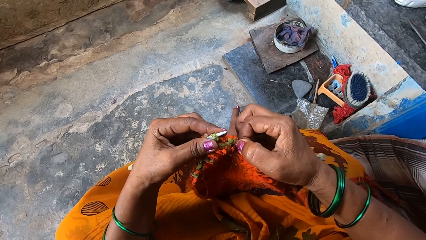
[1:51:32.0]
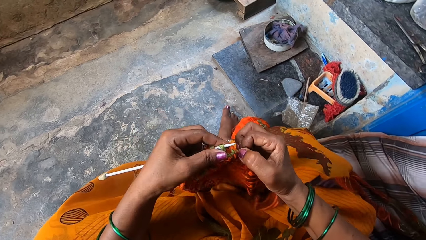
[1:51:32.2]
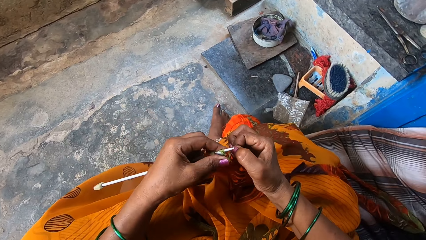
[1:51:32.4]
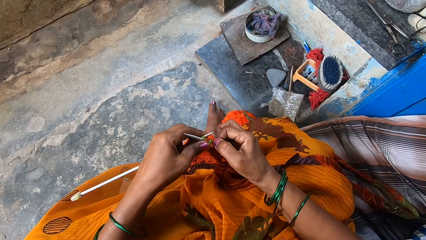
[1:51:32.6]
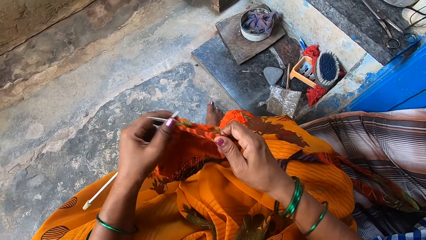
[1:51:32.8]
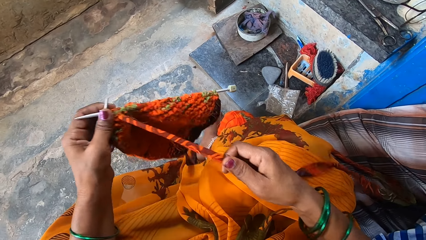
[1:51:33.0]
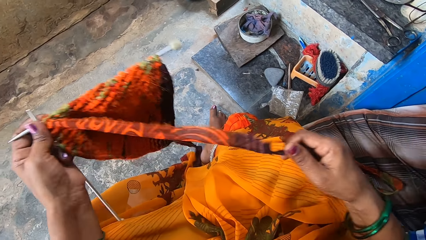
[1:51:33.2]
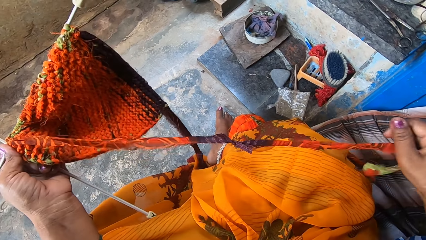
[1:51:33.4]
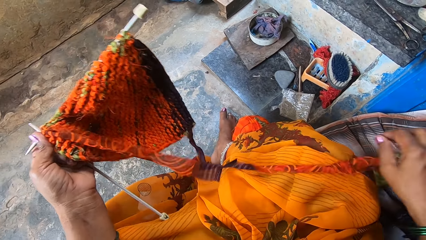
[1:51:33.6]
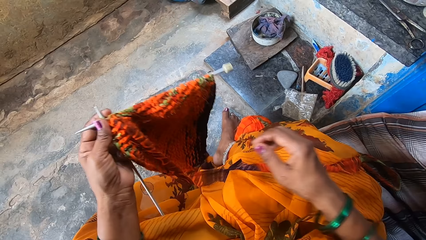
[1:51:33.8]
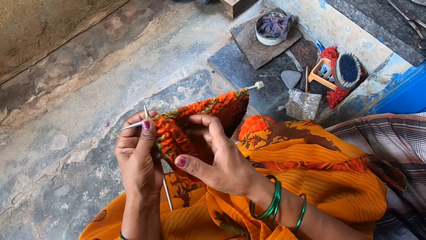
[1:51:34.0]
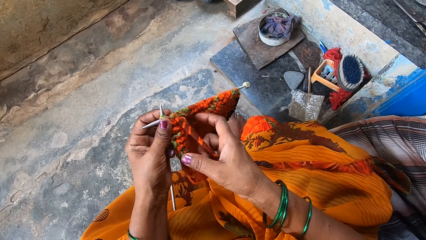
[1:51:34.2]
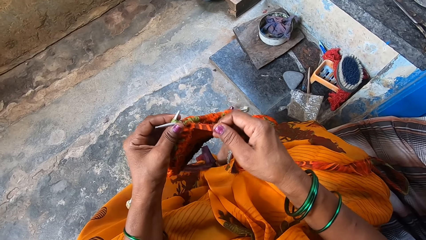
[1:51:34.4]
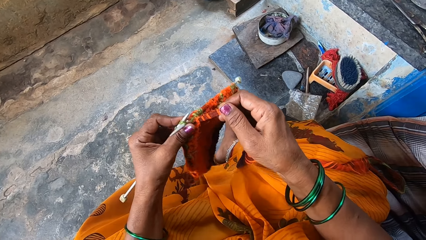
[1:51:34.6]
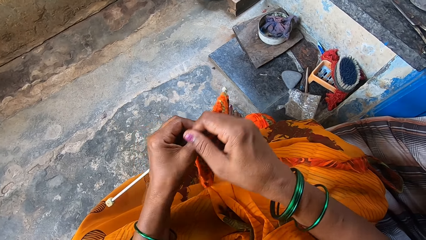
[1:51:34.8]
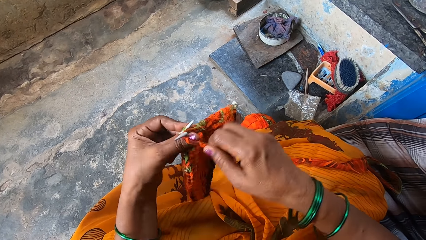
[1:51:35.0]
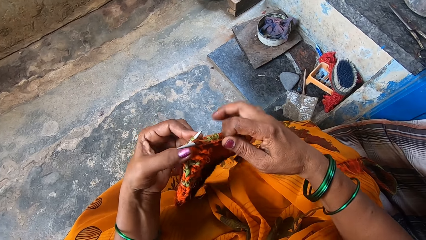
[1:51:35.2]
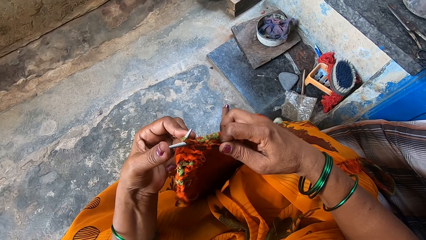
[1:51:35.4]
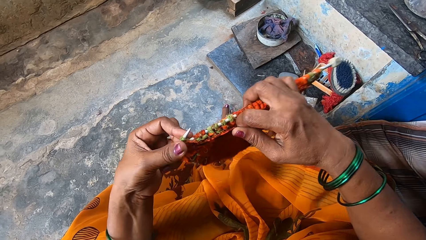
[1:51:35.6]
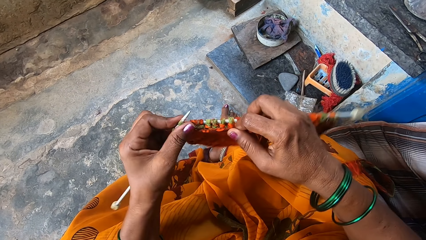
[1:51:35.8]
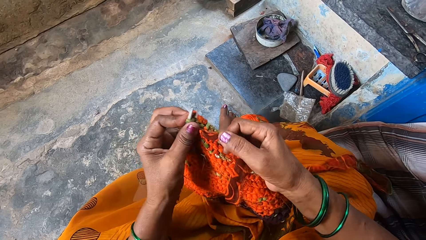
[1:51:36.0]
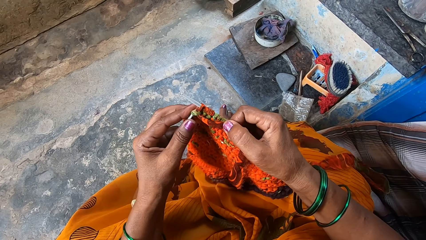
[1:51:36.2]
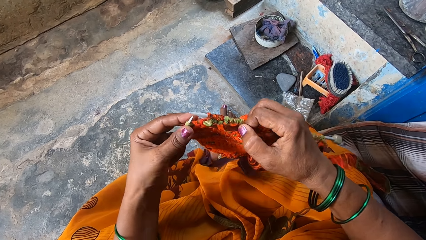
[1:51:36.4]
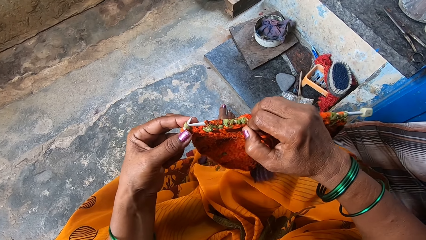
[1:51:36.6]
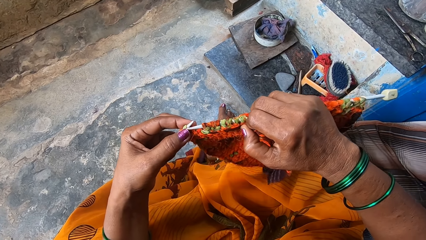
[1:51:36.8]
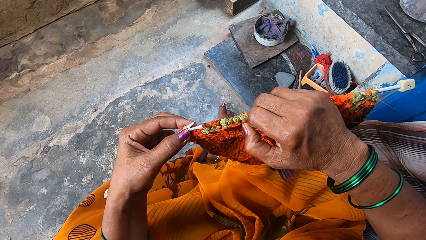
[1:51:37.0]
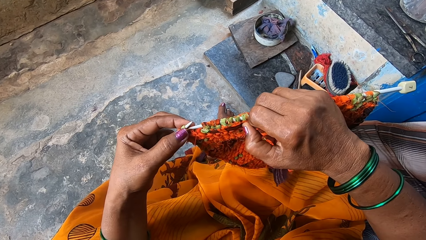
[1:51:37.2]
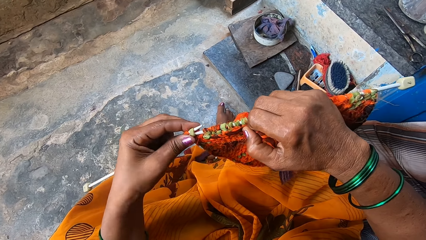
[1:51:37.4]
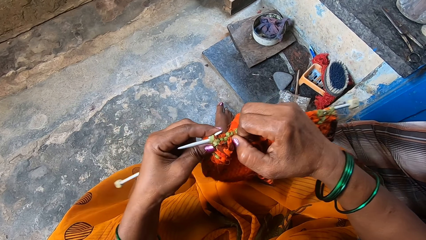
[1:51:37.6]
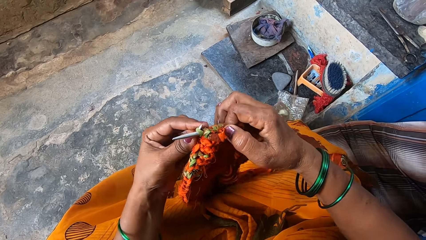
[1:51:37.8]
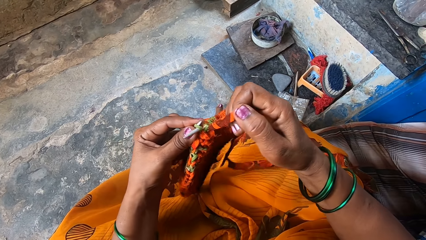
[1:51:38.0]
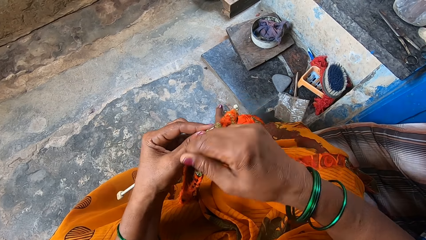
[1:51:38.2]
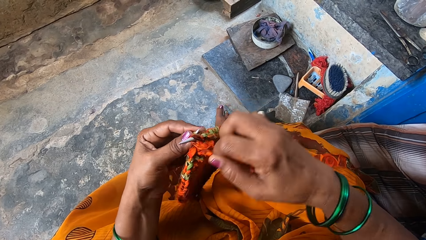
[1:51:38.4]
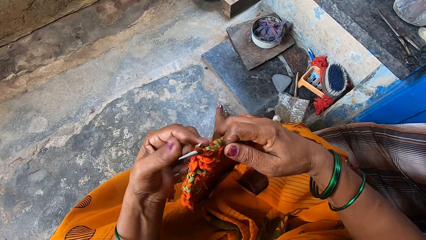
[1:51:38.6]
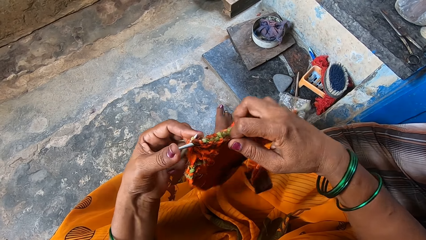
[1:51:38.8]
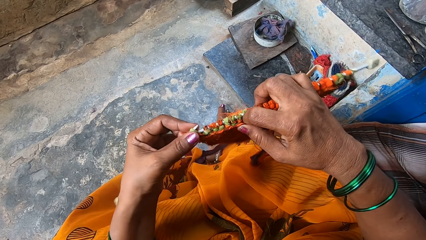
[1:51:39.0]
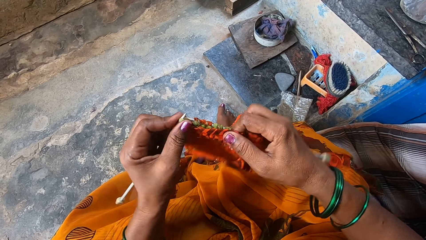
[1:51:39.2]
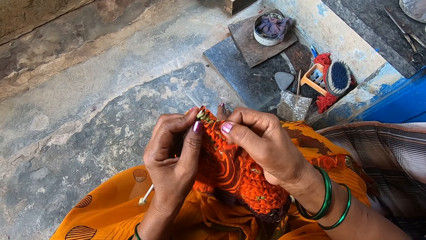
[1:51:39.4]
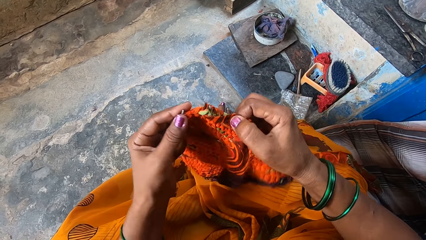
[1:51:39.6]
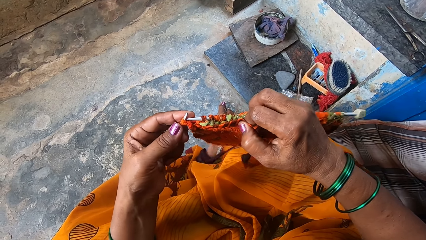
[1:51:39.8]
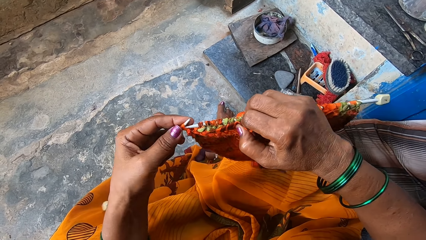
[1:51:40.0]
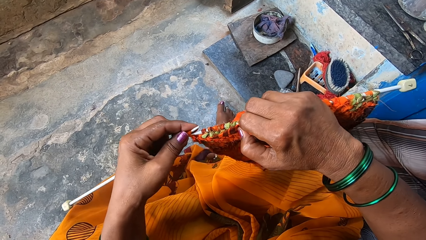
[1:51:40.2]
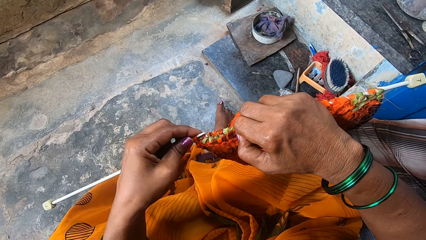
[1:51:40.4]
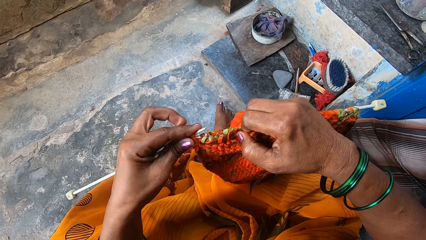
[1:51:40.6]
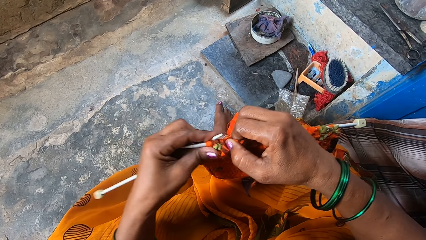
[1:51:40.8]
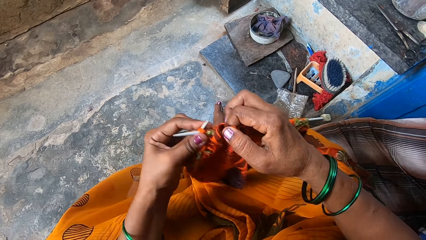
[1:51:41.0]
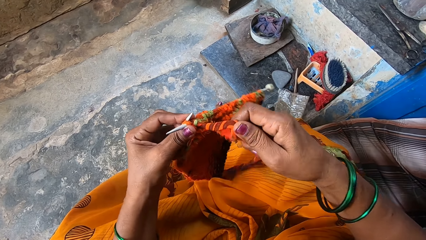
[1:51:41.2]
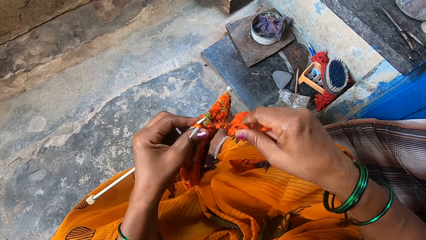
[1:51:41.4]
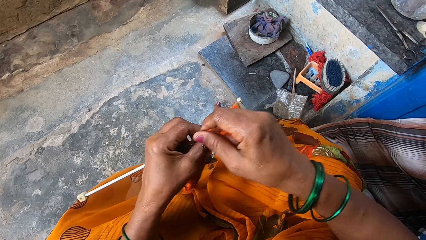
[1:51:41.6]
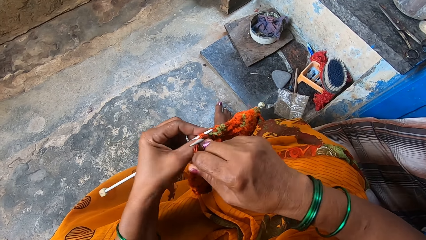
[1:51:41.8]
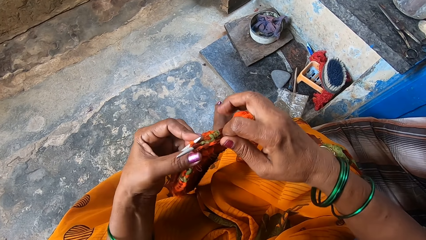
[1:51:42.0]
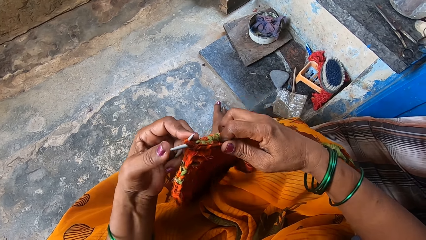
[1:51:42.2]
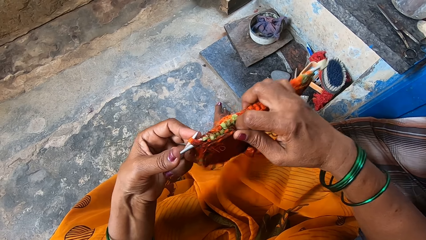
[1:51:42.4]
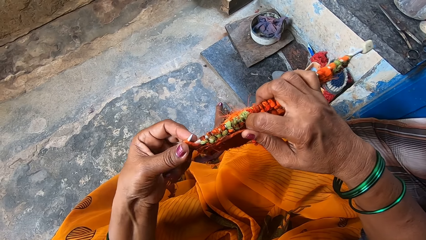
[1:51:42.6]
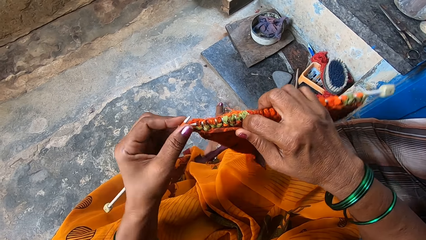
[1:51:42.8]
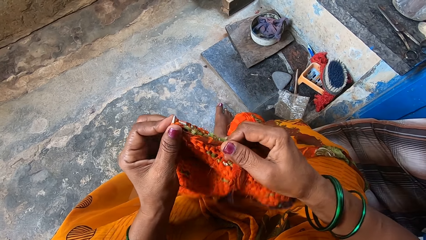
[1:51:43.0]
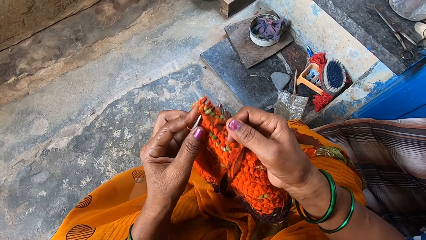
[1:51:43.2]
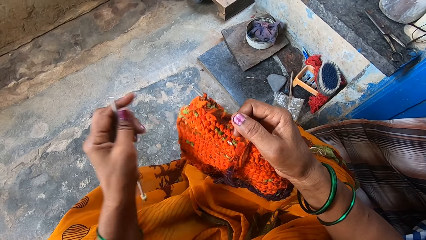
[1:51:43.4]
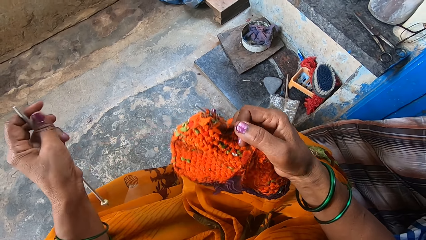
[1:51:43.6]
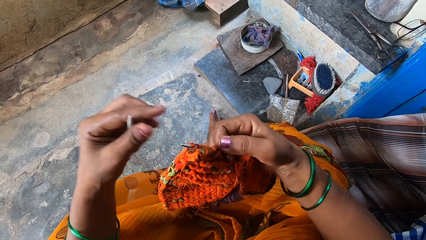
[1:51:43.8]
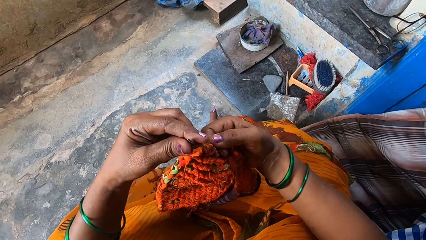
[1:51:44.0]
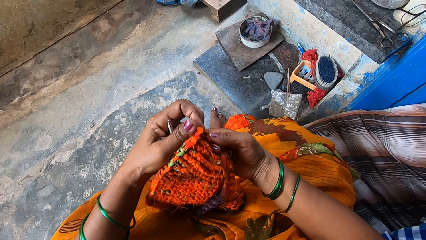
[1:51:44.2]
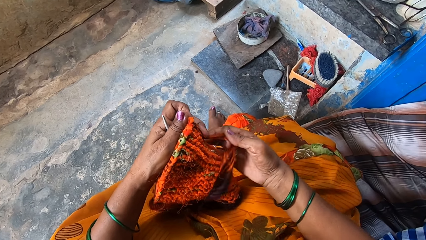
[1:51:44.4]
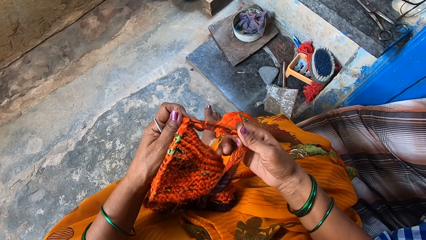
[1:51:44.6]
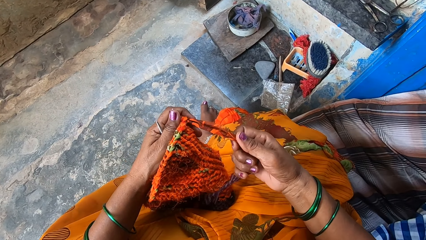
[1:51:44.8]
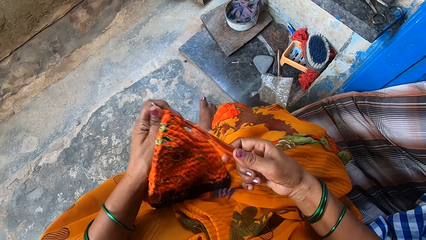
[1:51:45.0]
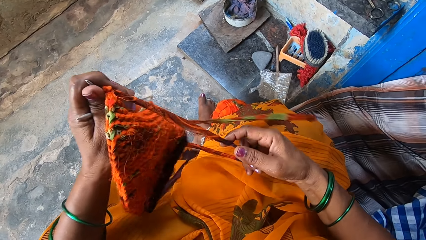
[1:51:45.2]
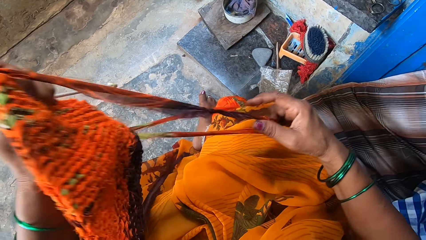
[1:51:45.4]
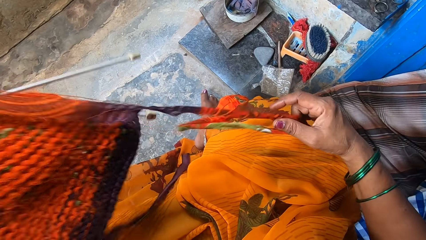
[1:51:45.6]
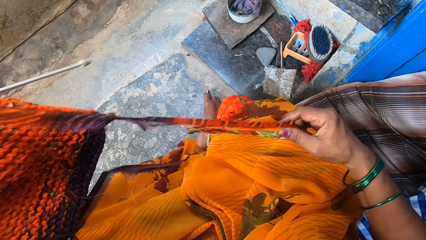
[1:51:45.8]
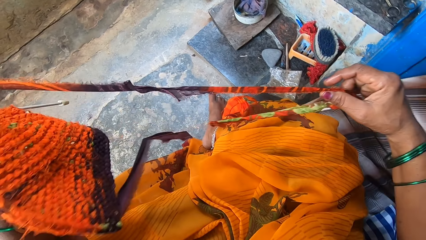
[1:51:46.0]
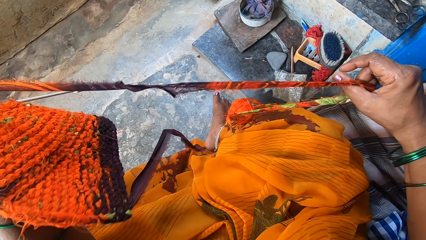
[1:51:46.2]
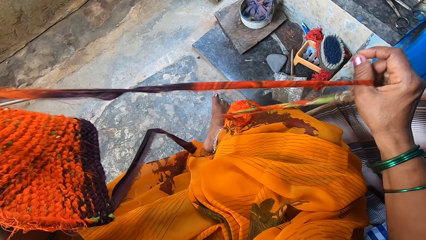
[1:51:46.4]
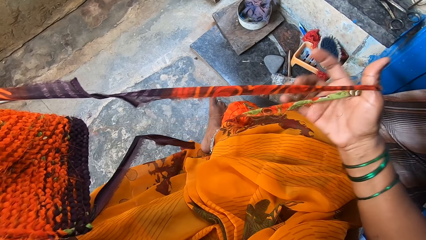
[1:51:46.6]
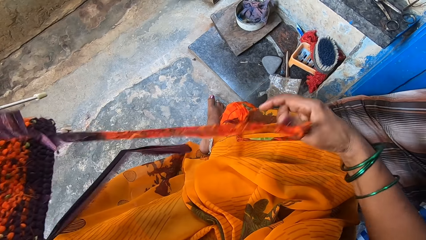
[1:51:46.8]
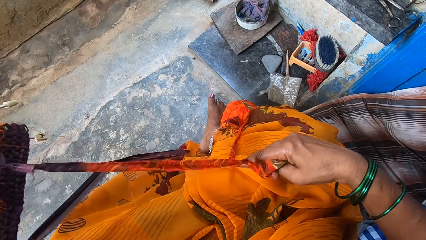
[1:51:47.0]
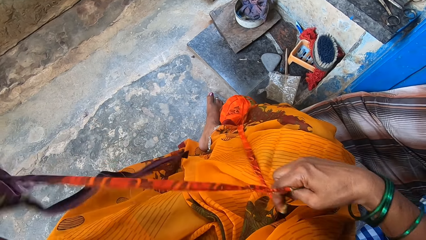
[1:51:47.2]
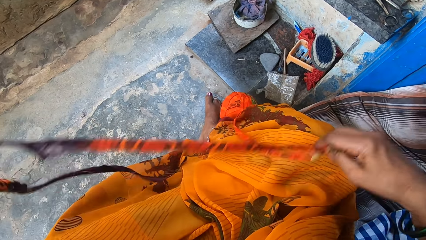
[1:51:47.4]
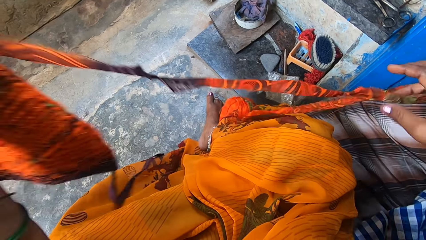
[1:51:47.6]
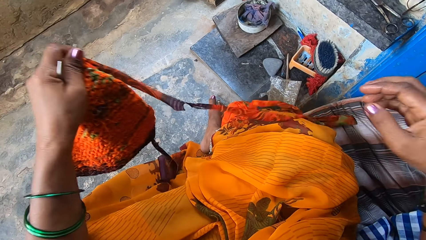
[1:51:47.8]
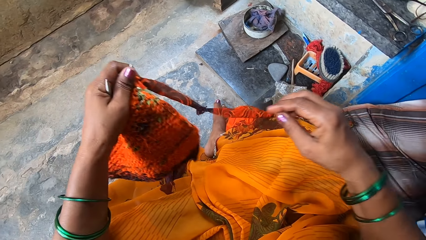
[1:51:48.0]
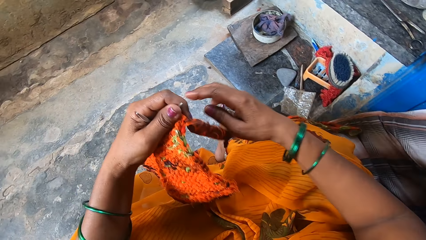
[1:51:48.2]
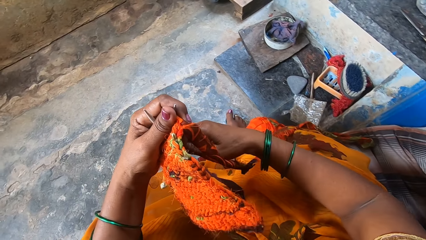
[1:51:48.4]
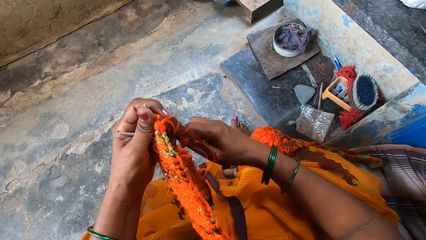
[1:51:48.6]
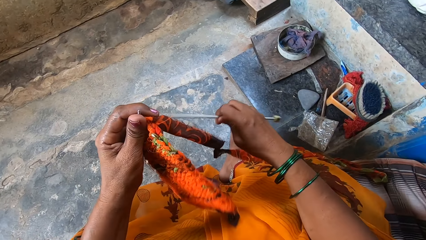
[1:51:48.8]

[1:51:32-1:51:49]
The camera wearer adjusts the fabric. They pull out more fabrics. They knit the fabrics with the knitting needles. They tighten the fabric. They pull out more fabrics.
